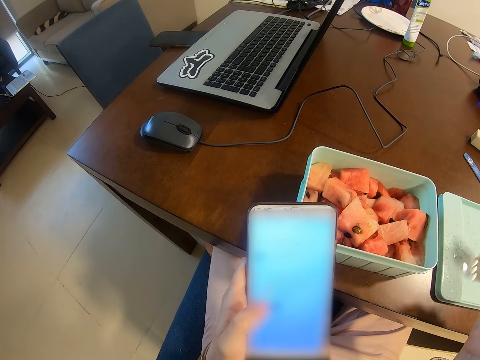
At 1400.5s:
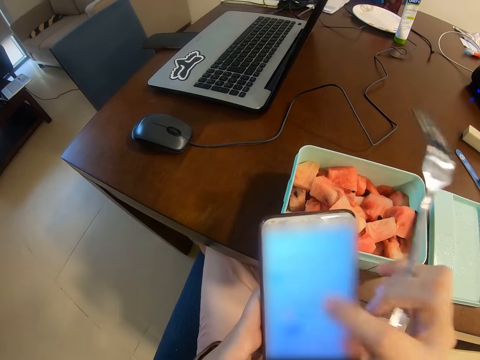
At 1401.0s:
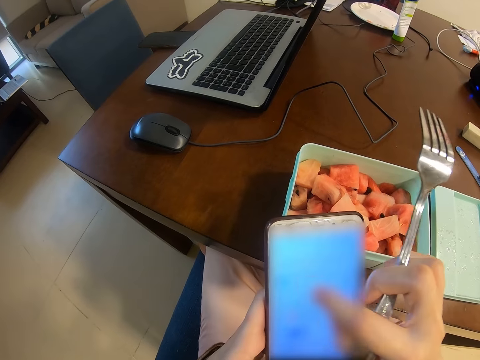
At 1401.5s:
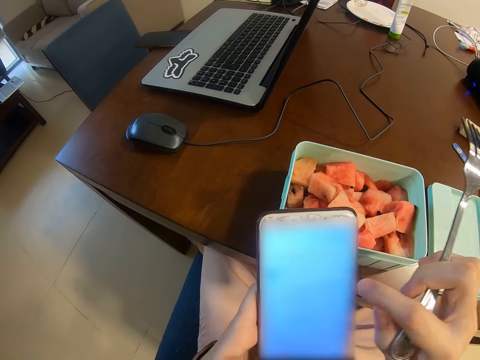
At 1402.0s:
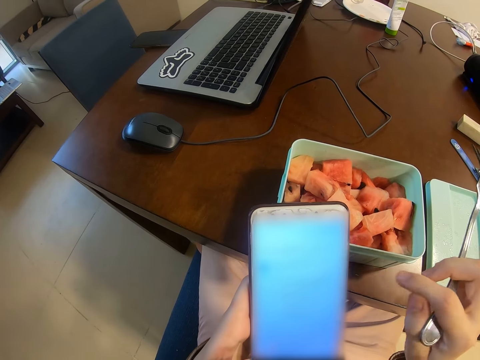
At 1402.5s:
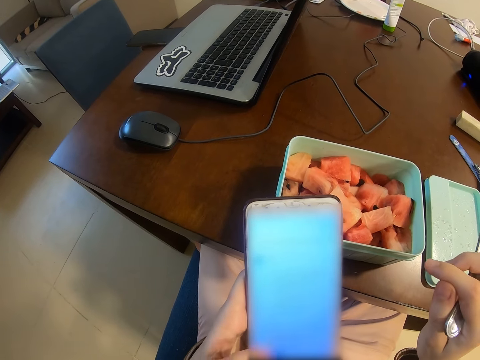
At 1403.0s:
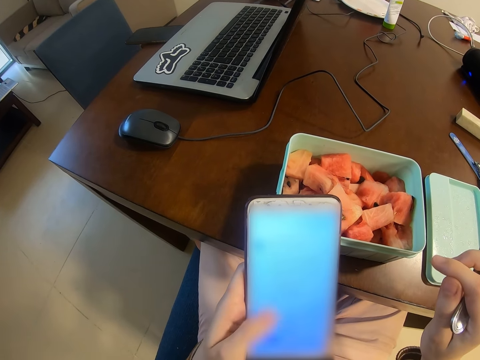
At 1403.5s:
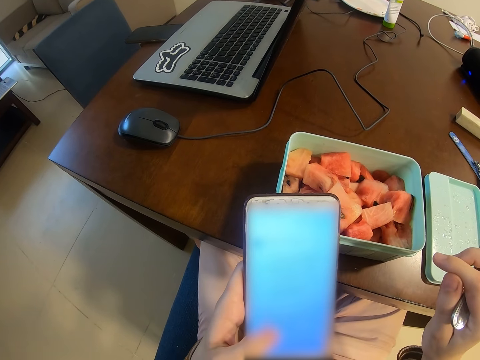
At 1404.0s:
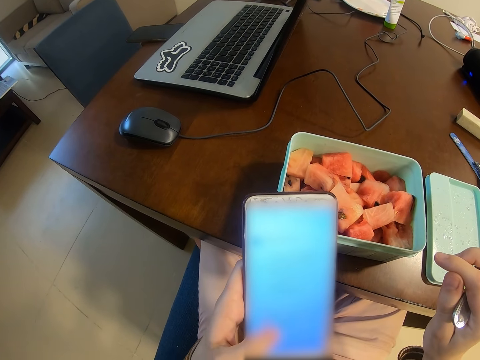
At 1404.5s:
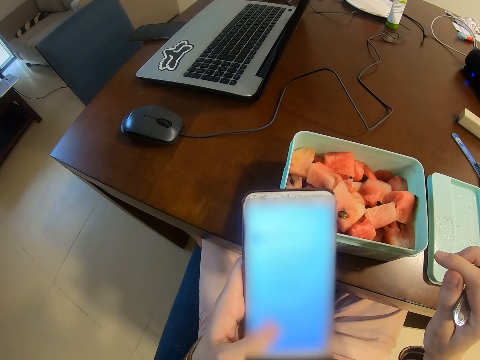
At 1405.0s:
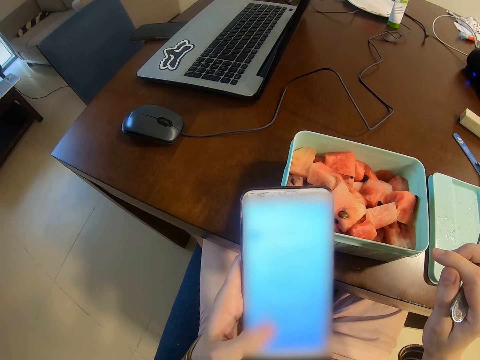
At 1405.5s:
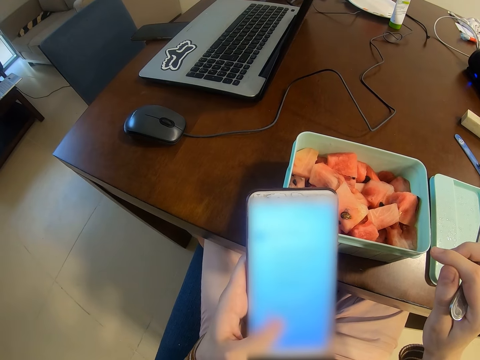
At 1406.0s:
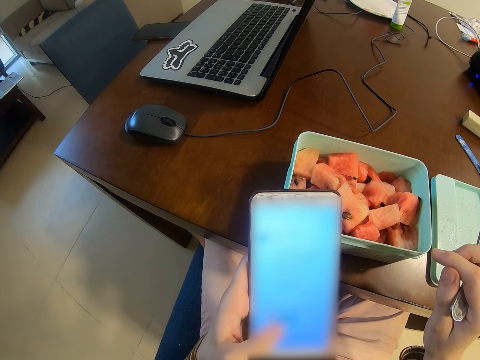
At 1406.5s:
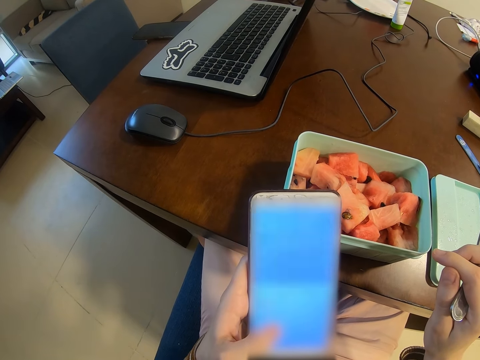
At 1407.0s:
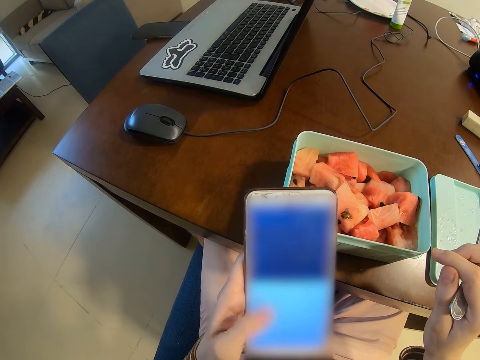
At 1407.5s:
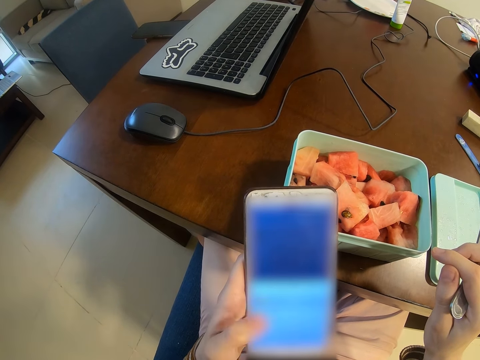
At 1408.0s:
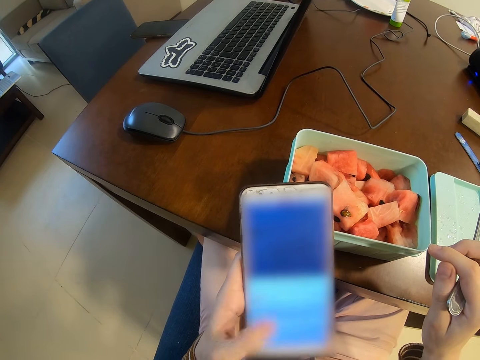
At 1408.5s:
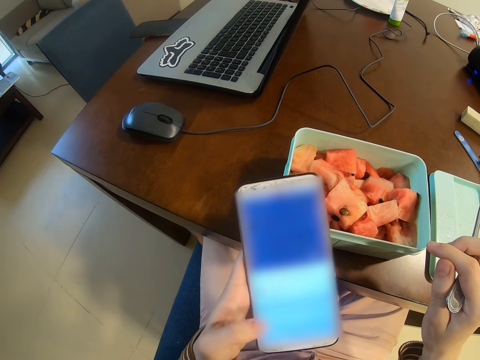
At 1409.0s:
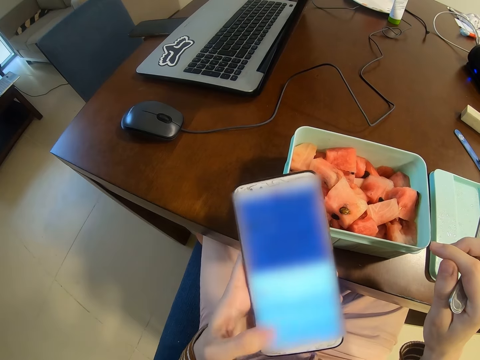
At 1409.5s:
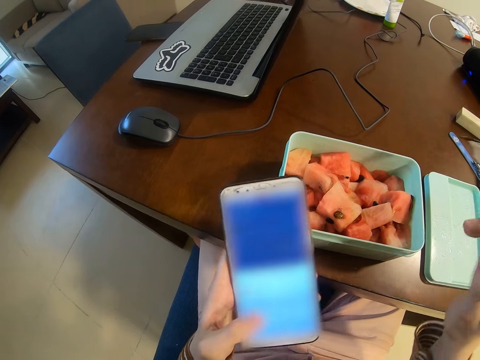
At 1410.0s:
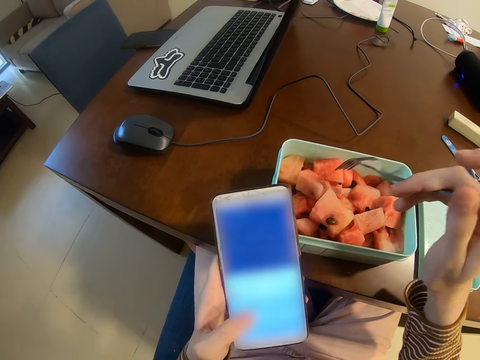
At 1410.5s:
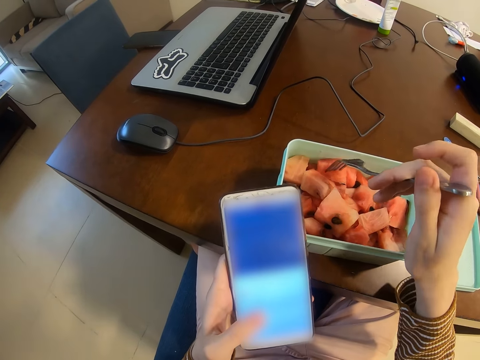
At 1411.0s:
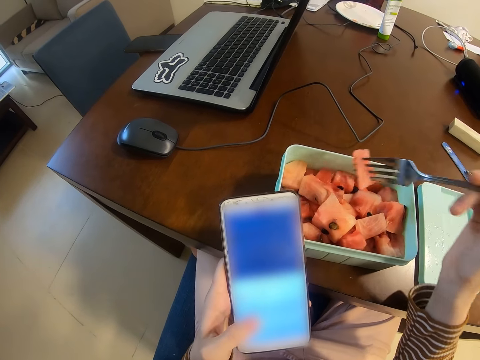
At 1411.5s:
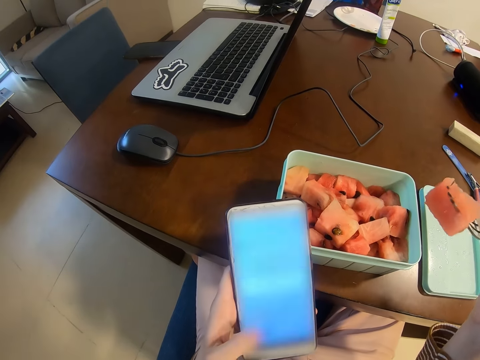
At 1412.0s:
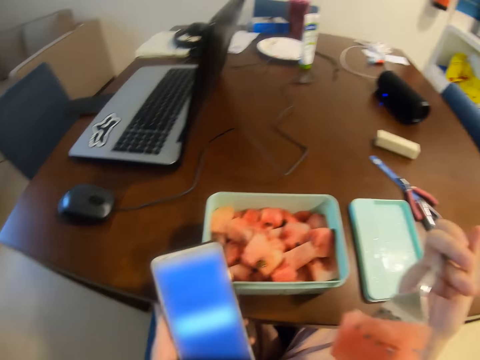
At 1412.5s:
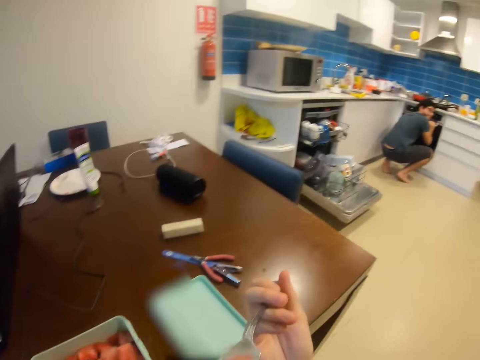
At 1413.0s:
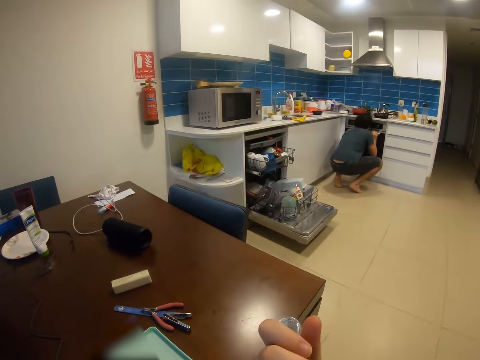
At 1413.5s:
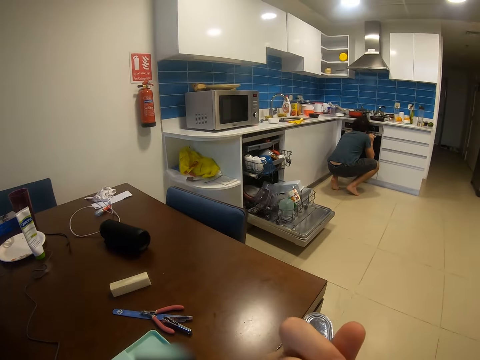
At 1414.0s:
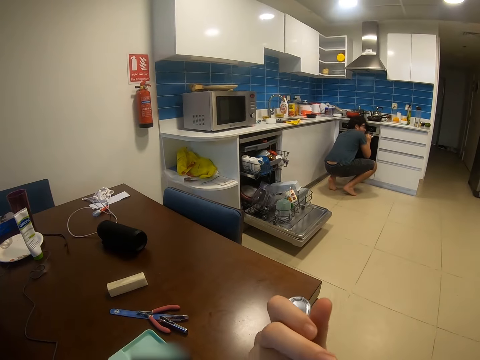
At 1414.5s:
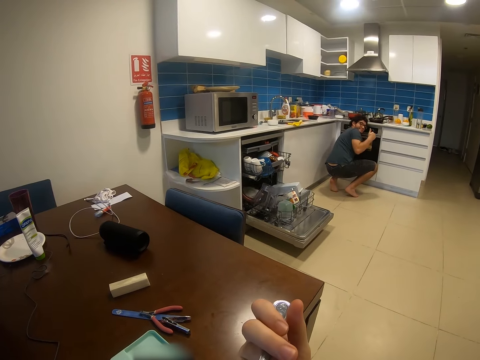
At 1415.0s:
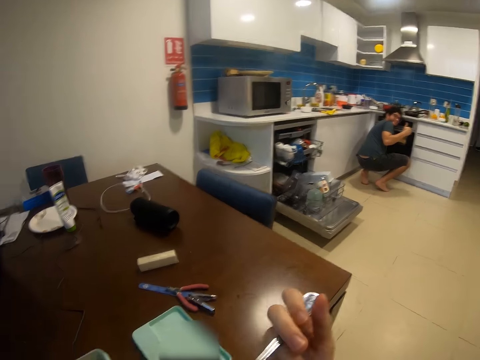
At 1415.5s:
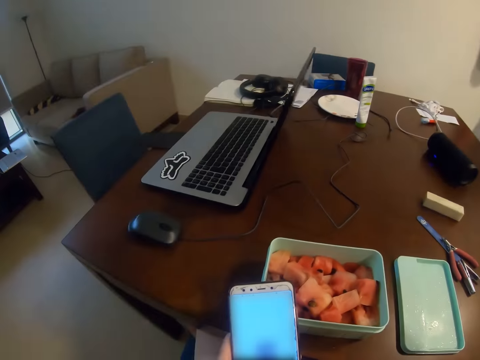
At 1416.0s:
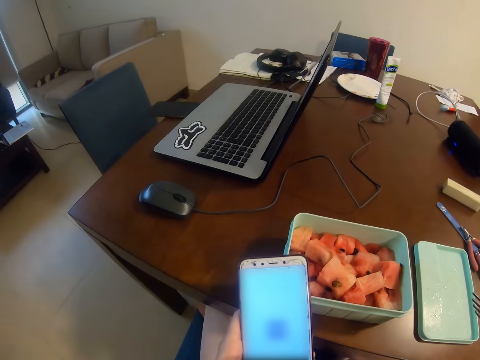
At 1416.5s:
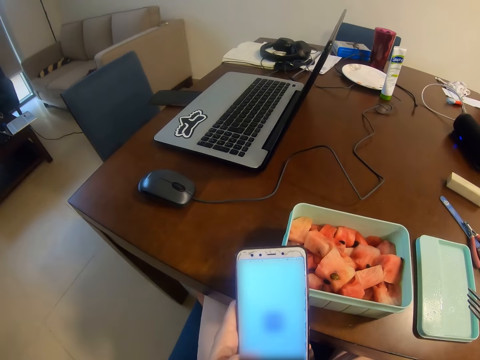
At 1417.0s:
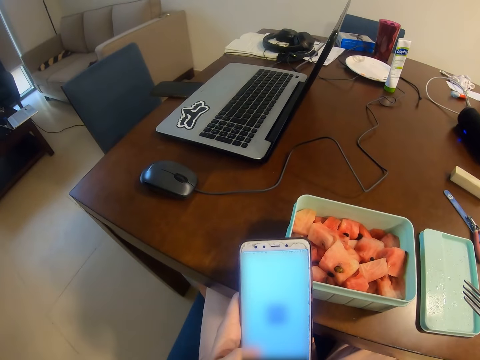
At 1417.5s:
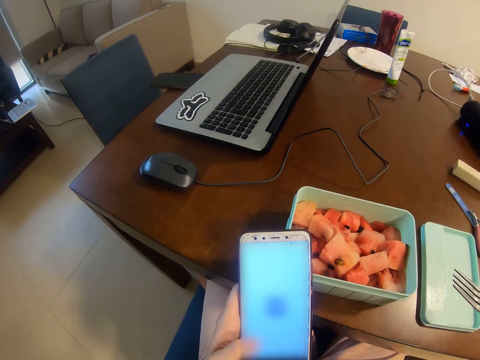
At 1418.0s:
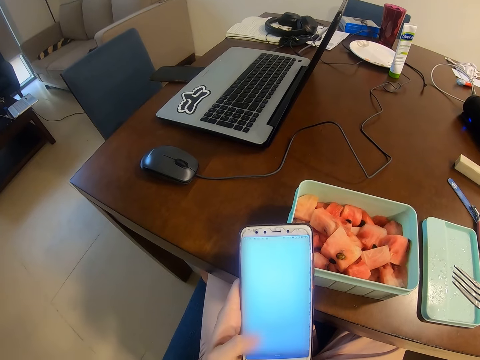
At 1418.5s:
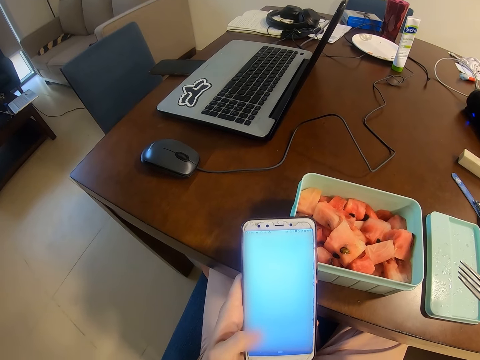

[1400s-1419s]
The camera wearer operates a phone with the right hand. They take a watermelon from the dish with a fork. They eat the watermelon from the fork. They look sideways. A man sways his hand.

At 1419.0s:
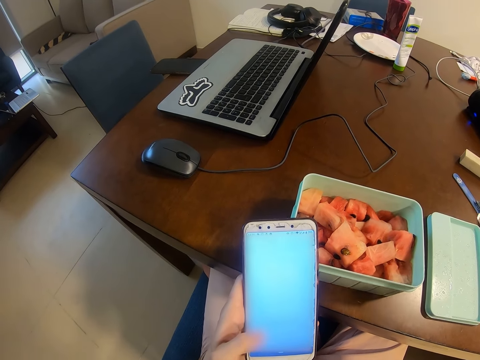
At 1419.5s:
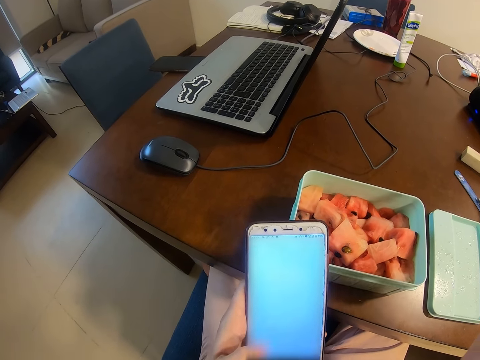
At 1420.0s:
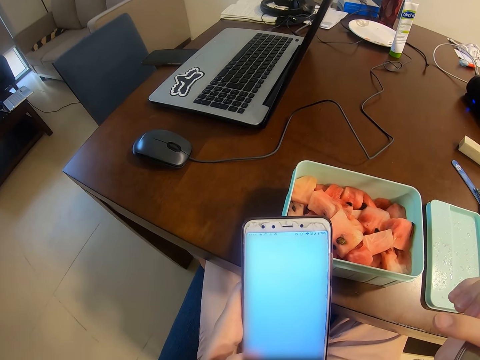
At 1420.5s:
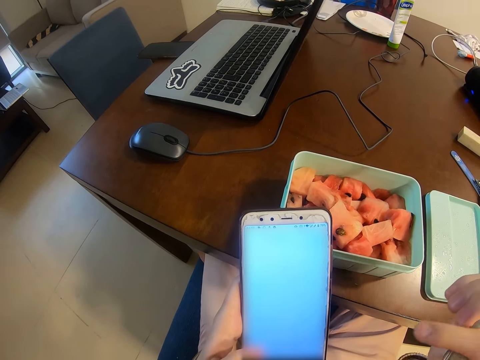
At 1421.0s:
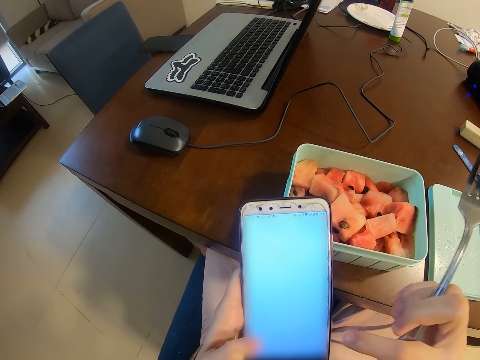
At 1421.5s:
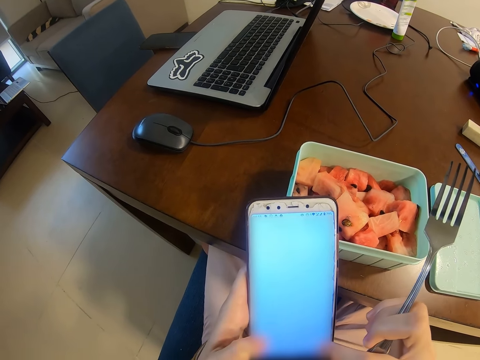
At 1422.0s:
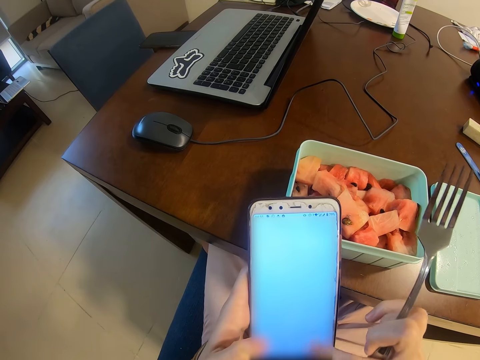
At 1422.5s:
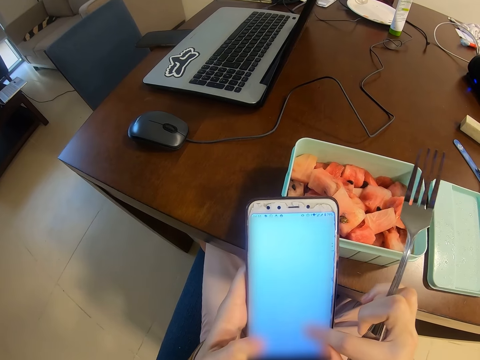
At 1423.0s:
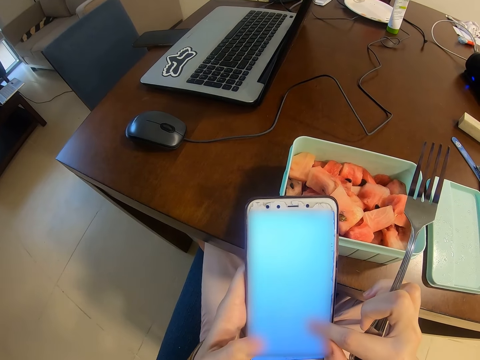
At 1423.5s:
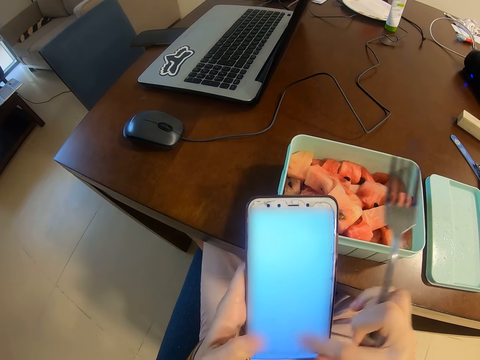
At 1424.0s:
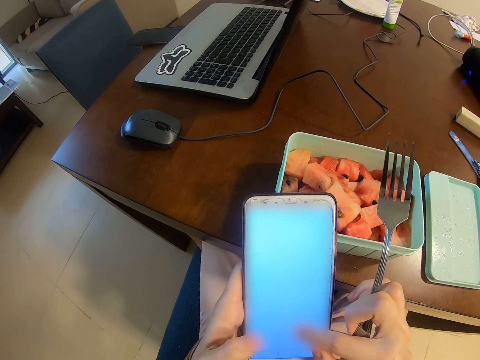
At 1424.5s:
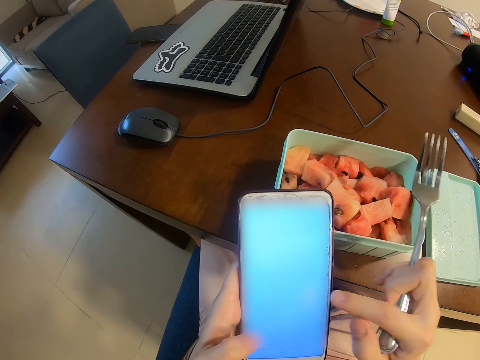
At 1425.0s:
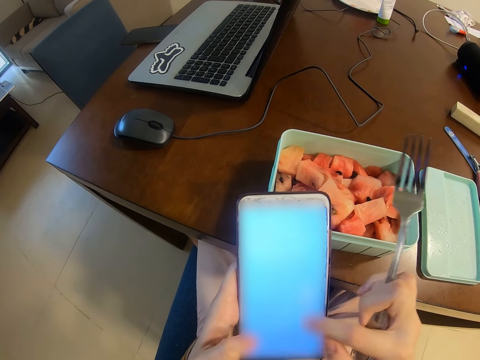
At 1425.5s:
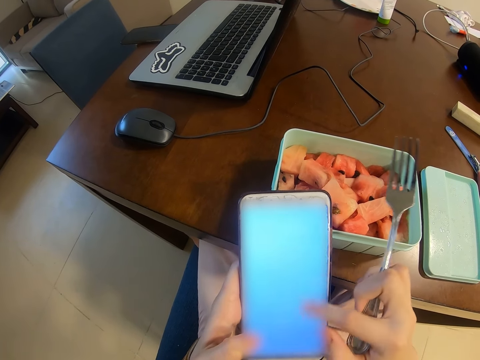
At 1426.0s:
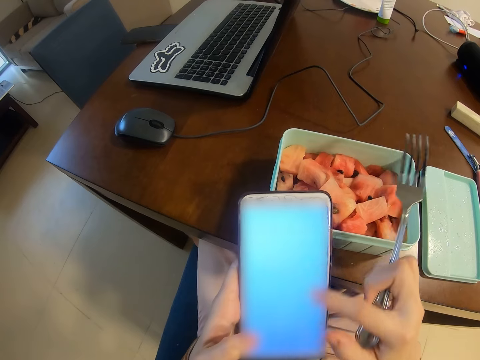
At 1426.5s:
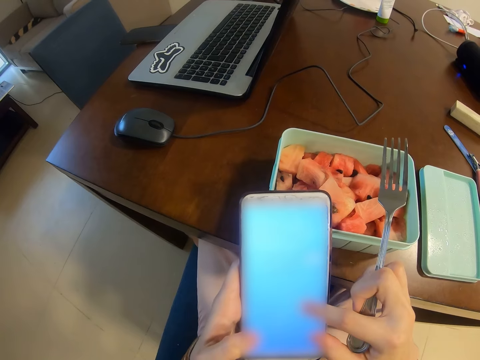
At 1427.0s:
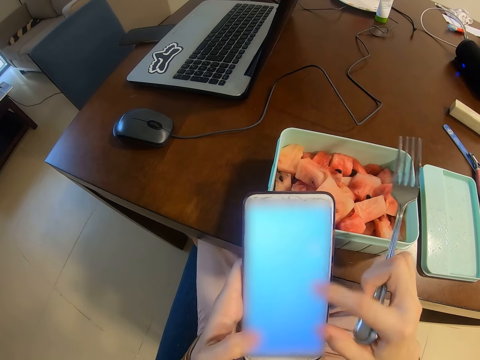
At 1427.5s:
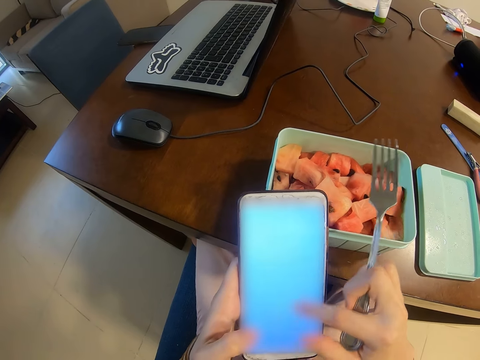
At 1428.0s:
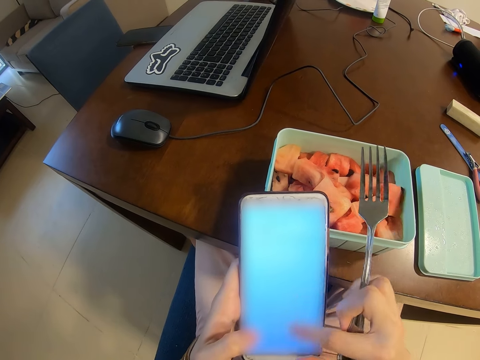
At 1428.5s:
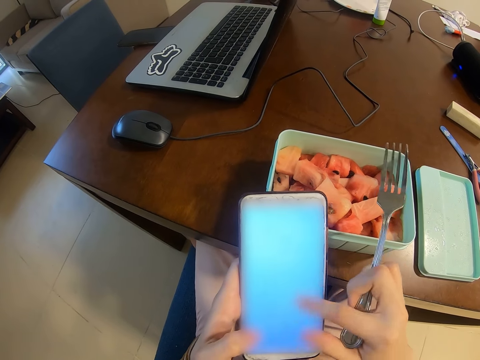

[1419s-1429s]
The camera wearer operates the phone with the right hand.
